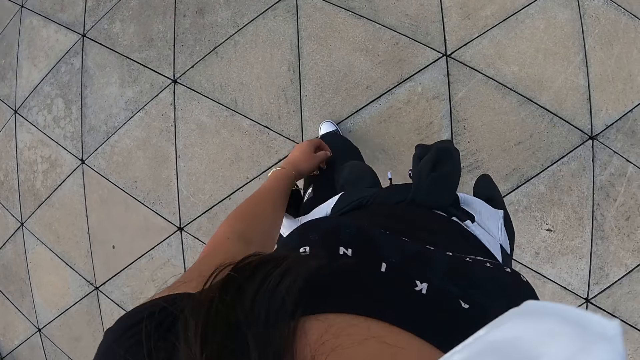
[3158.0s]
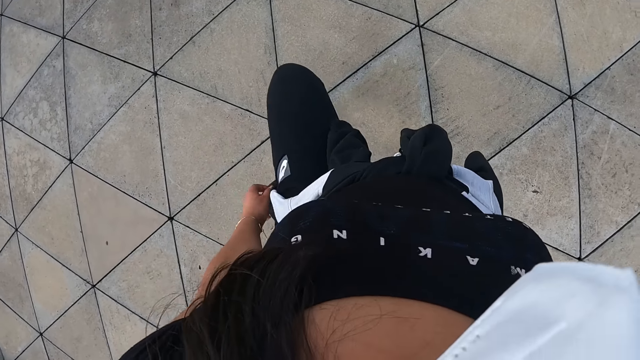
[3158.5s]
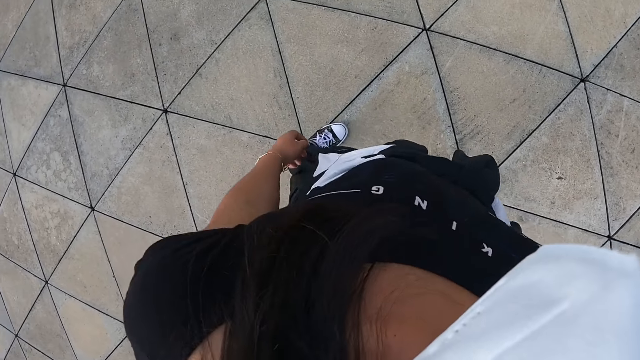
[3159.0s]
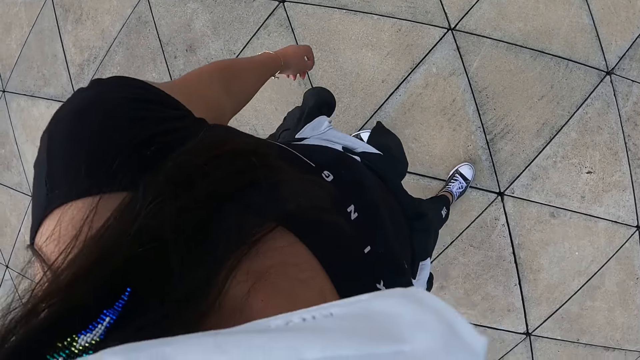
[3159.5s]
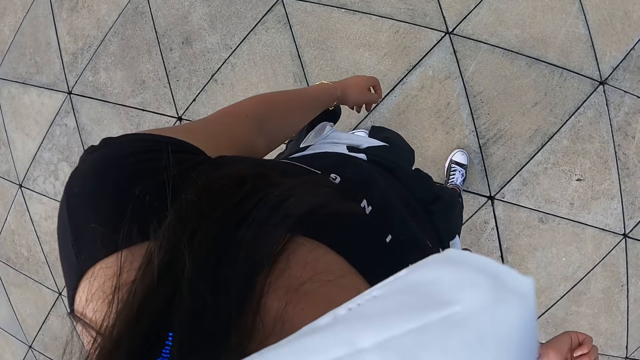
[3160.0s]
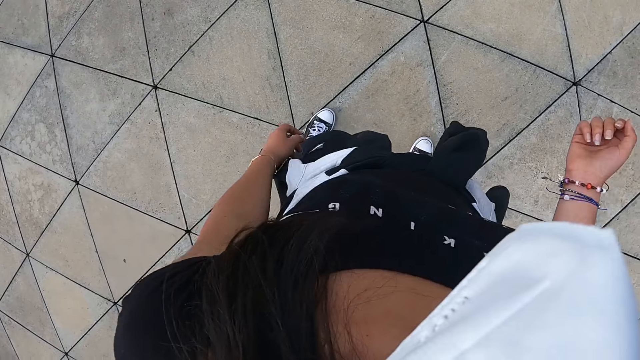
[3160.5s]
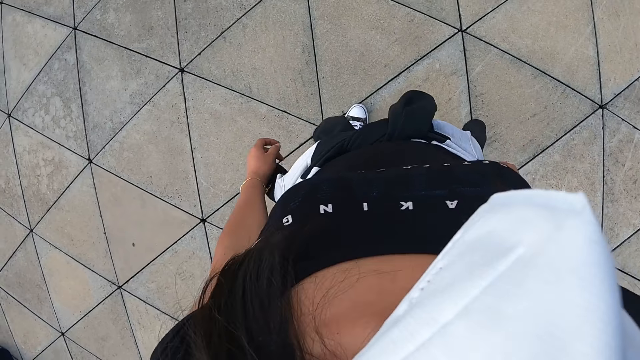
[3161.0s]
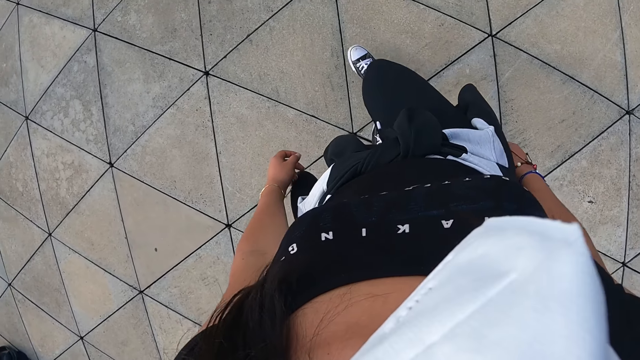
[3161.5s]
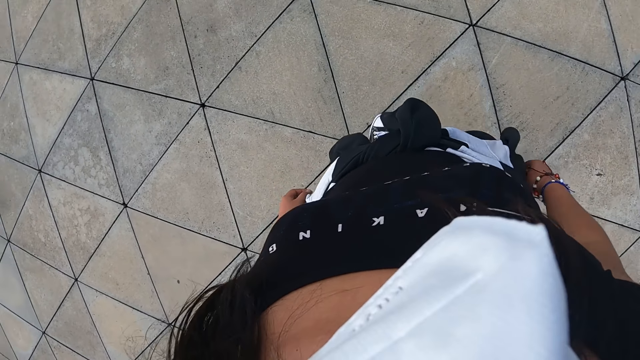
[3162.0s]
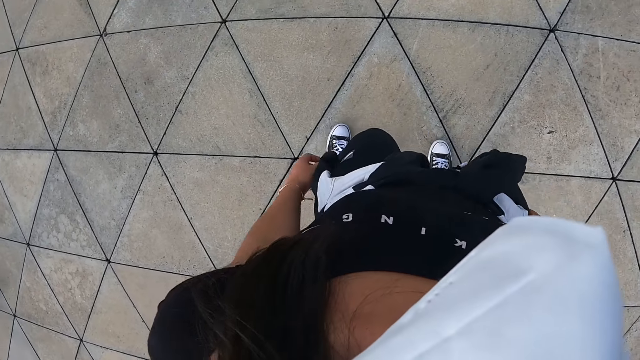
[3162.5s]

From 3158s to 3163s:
The camera wearer lifts a leg, steps down, and moves around. They reposition a leg.

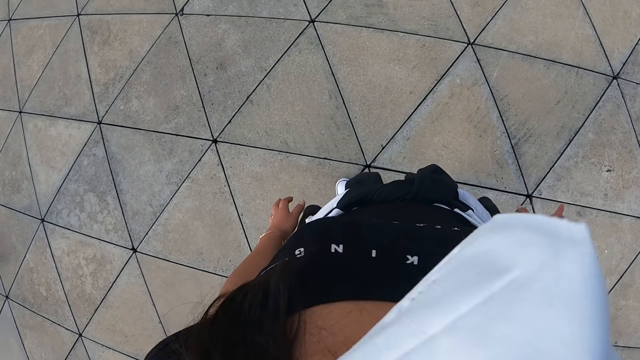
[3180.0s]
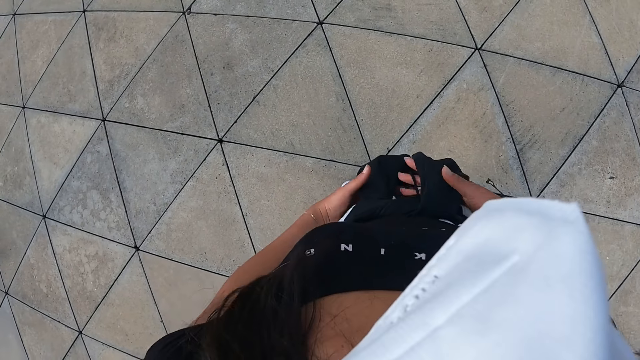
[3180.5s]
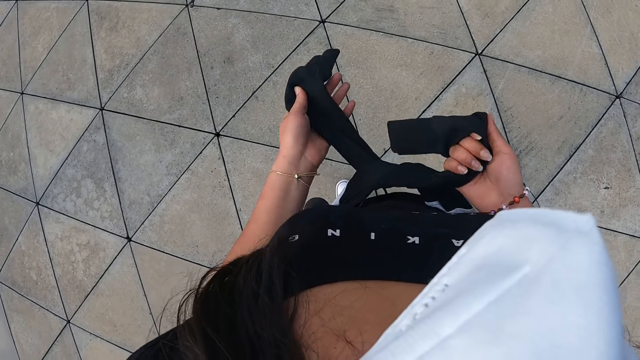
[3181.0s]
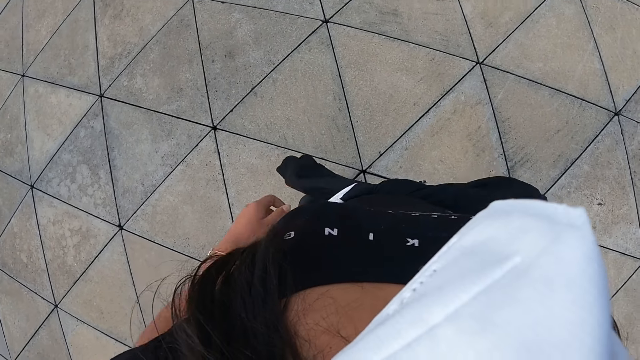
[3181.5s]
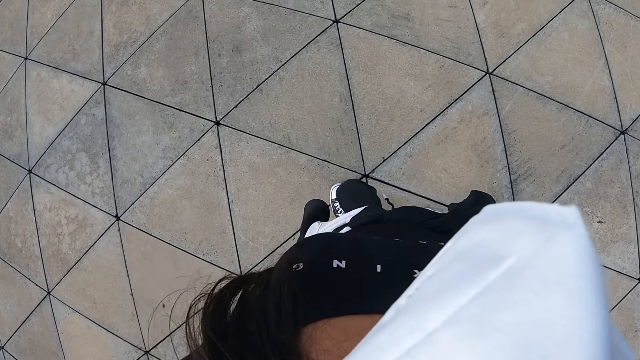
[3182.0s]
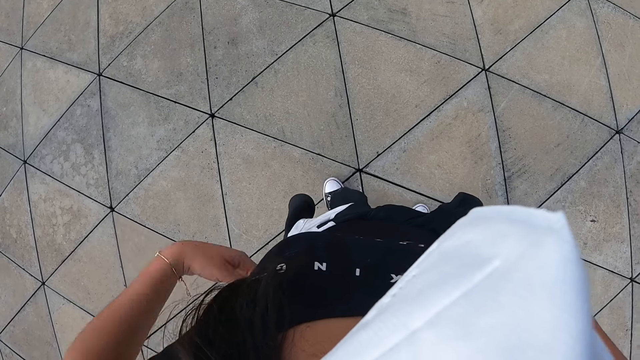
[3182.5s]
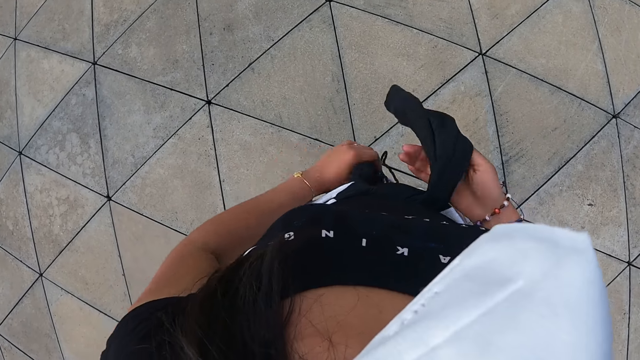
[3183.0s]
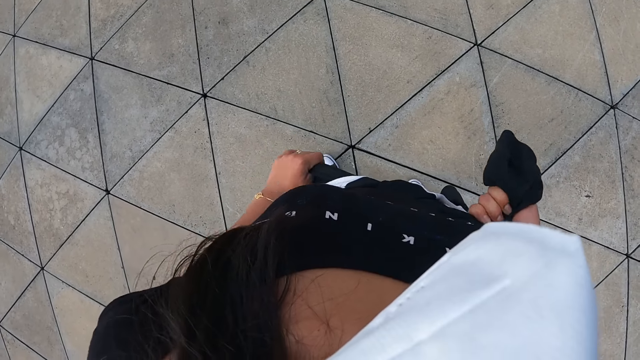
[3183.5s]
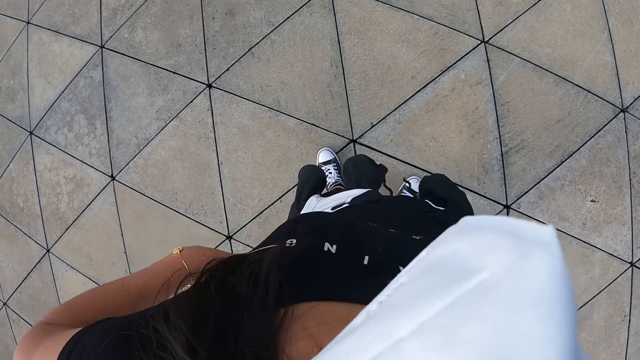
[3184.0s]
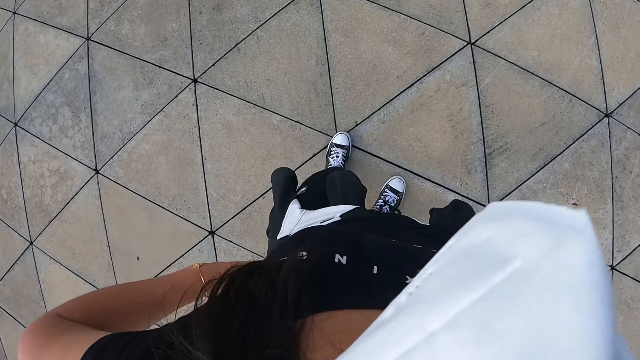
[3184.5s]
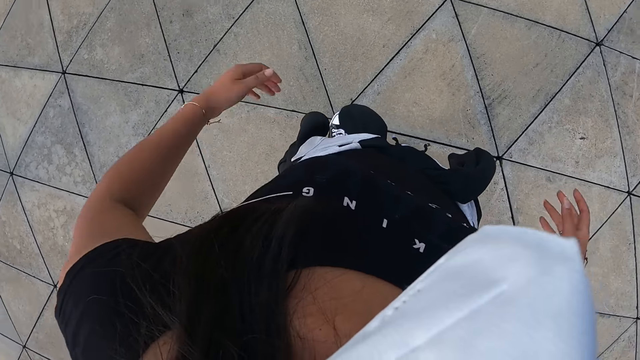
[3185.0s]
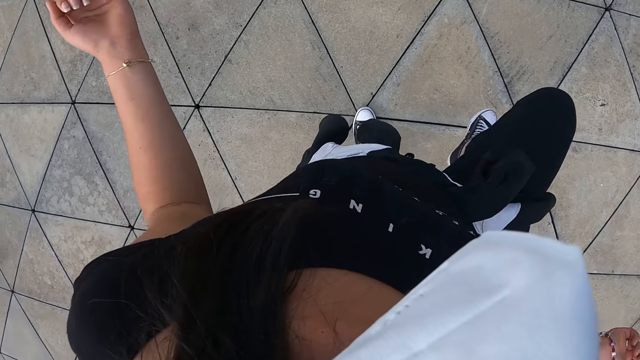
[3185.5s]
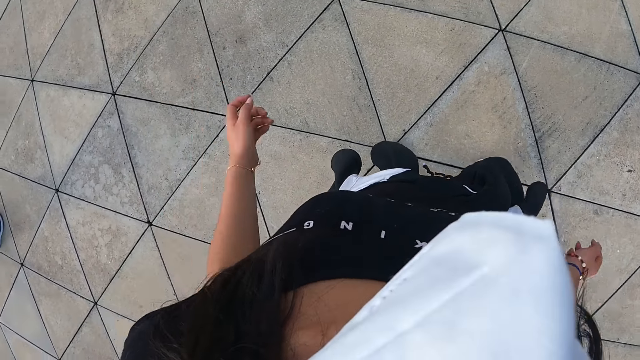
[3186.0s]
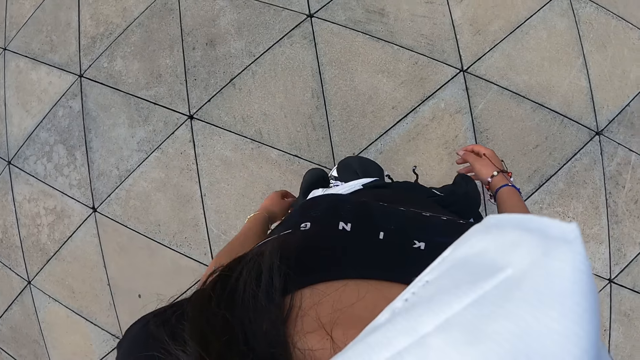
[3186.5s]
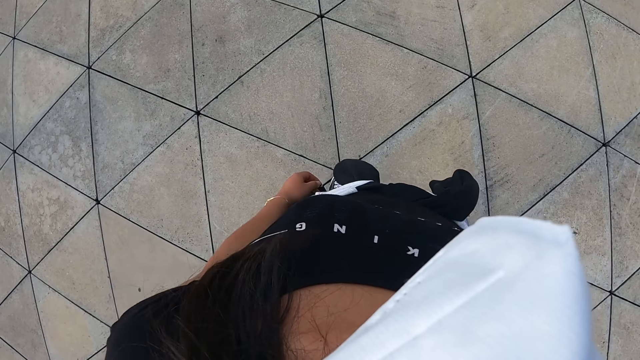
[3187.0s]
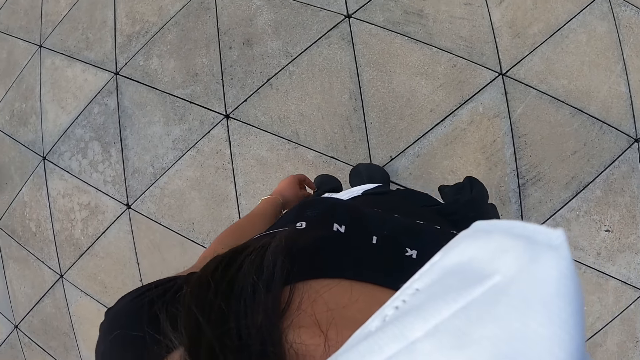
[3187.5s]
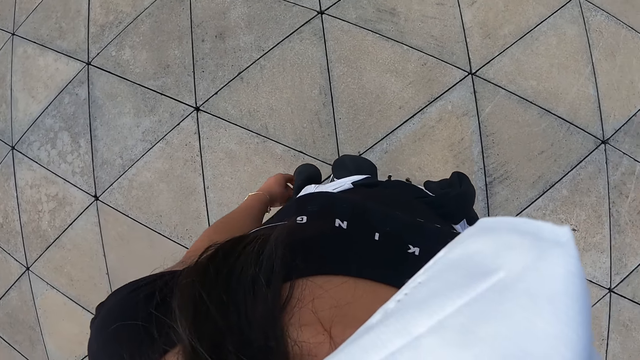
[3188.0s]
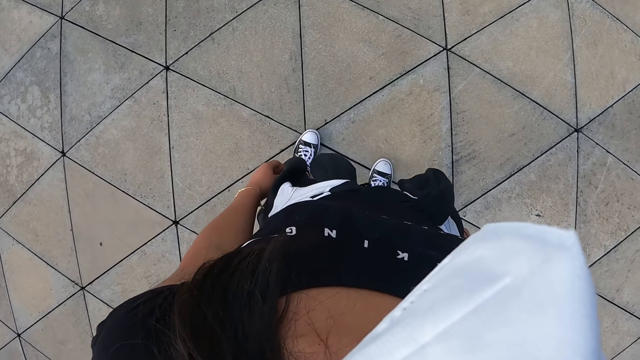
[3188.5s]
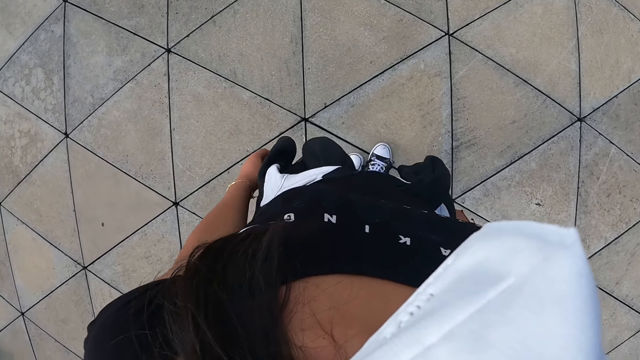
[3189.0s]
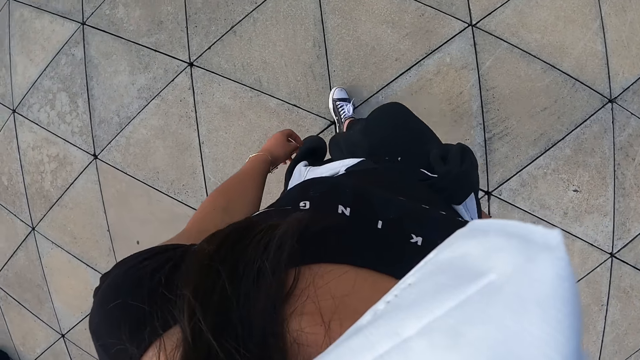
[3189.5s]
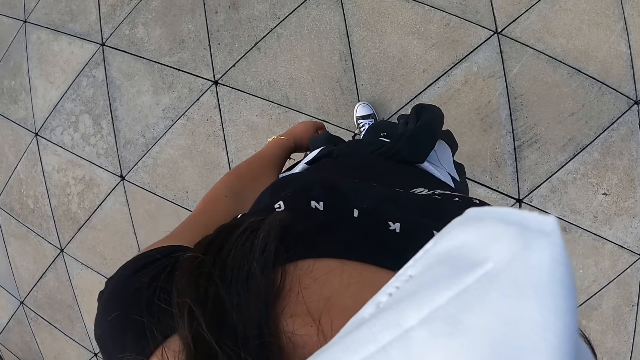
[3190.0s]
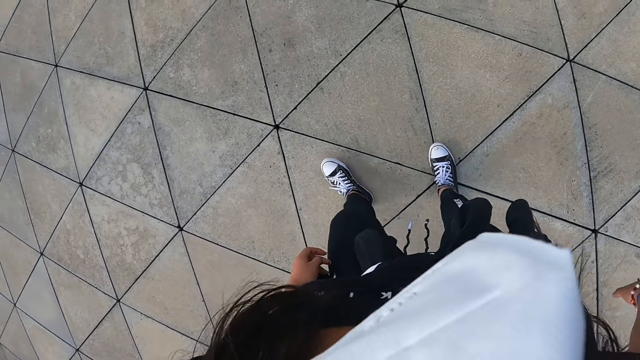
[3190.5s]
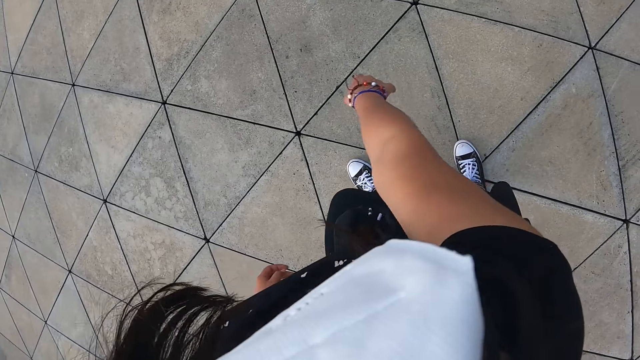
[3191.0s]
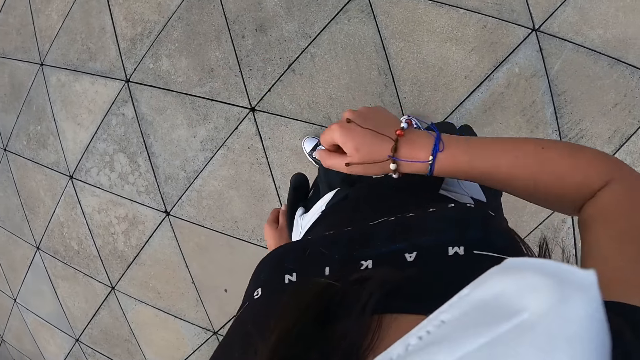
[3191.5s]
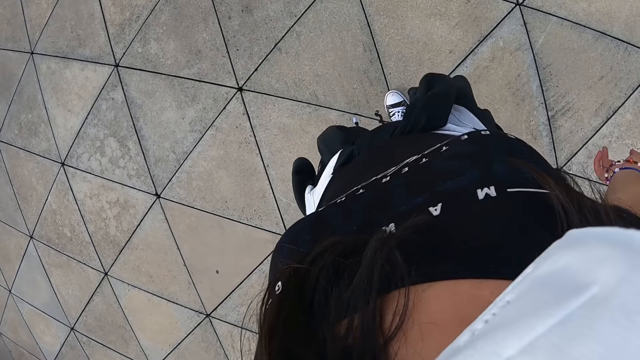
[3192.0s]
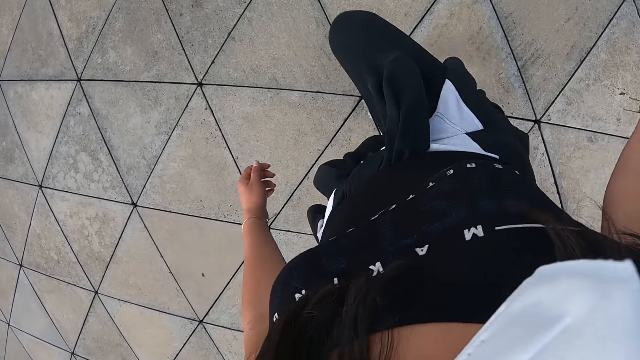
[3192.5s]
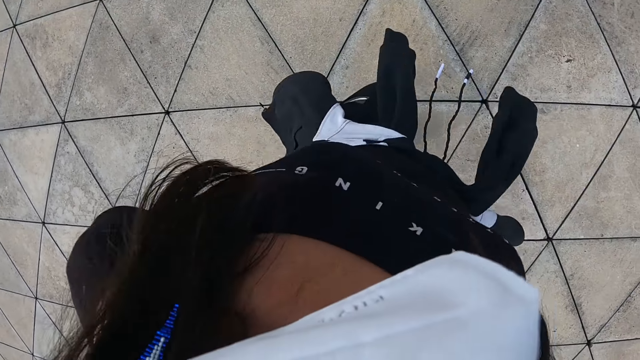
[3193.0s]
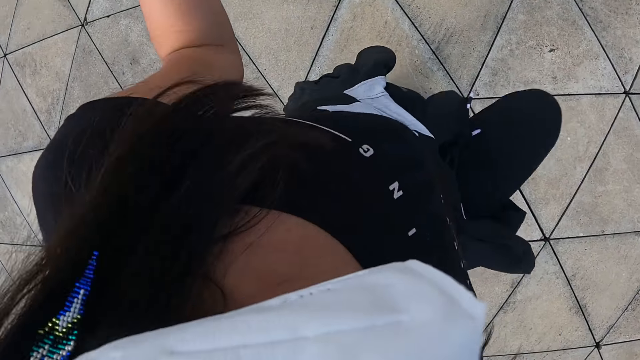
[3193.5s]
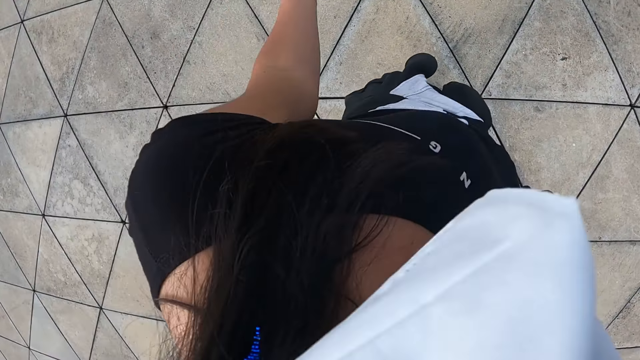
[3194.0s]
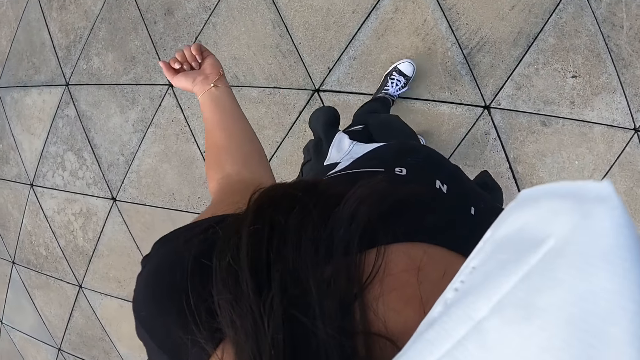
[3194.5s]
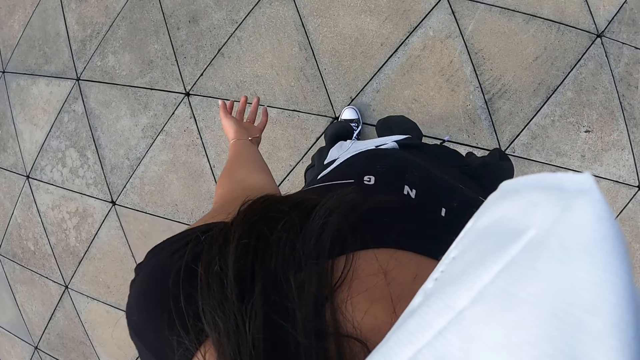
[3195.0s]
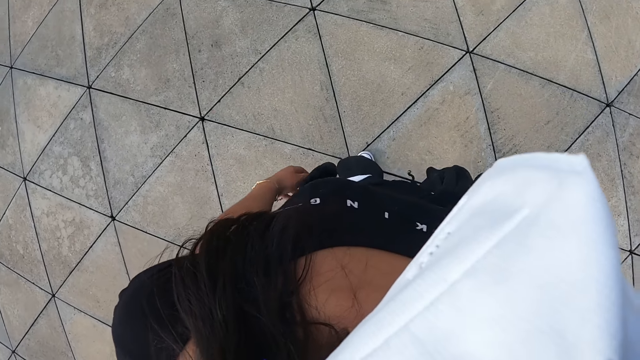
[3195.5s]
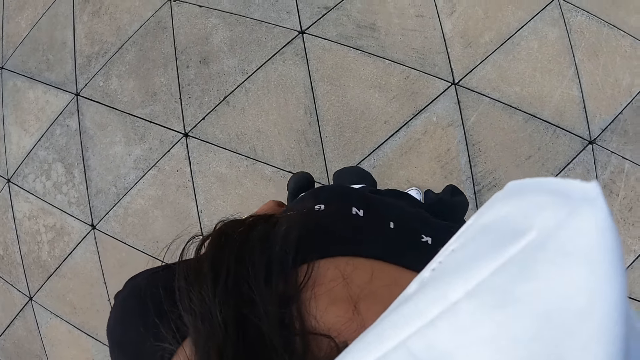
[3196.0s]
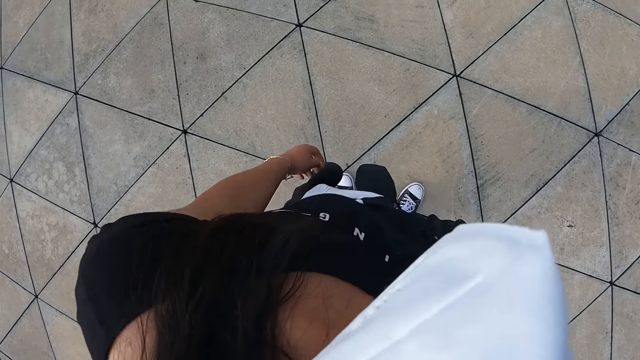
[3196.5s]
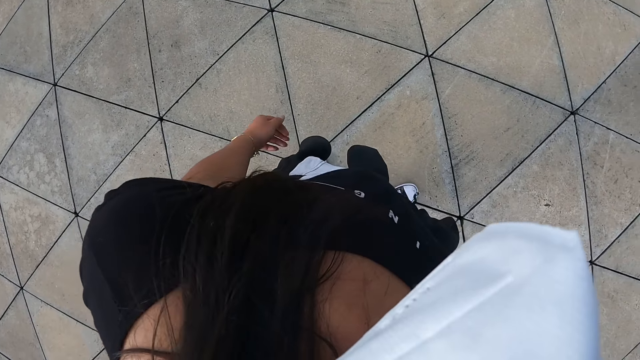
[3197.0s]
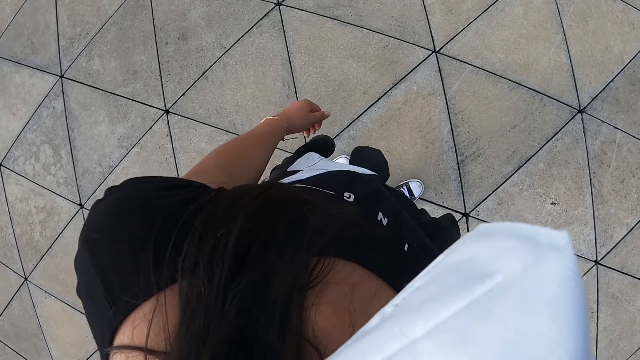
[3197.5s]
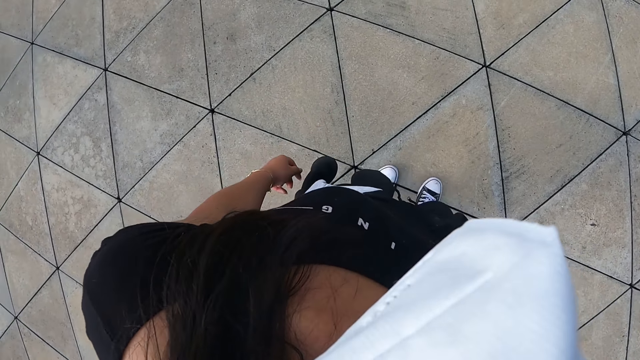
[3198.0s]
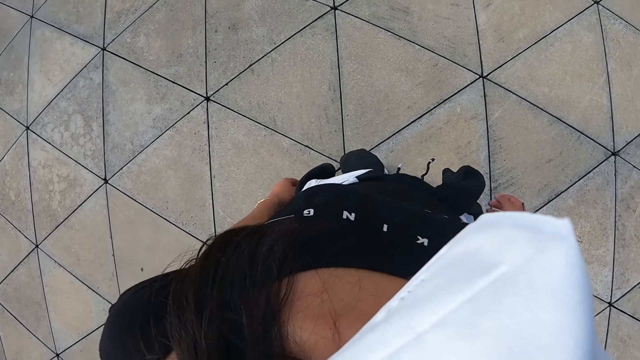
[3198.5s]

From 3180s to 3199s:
The camera wearer holds her sweater. She tightens the sweater or jacket on her waist with both hands and drops the sweater. She holds her sweater, tightens her sweater, and drops the sweater. She moves around and lifts a leg. She dances on the dancefloor. She lowers a leg. She repositions a leg, bends forward, and raises up. She lifts a leg, lowers a leg, and turns around. She lifts a leg, lowers a leg, and moves around.
